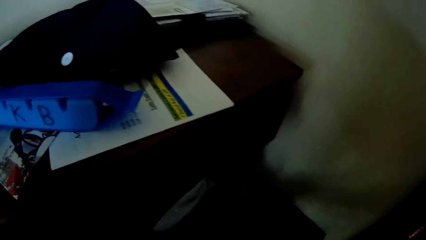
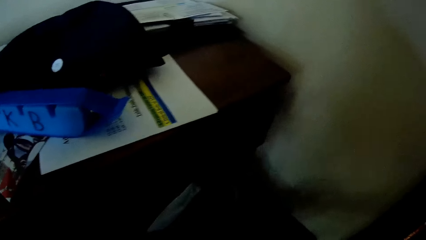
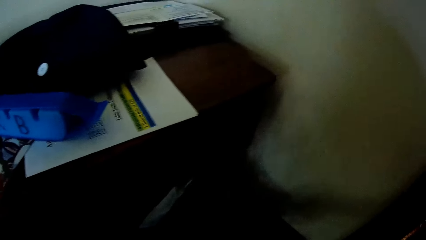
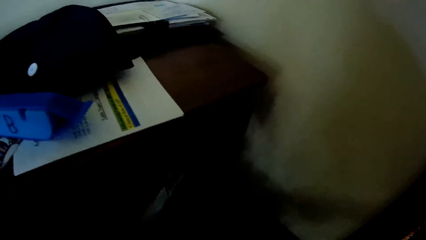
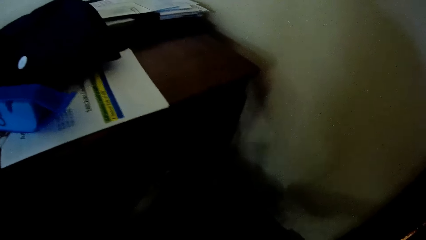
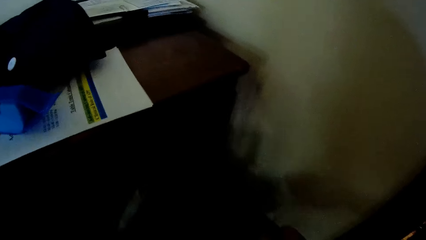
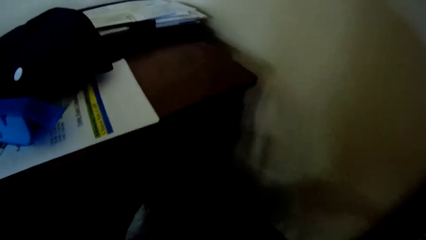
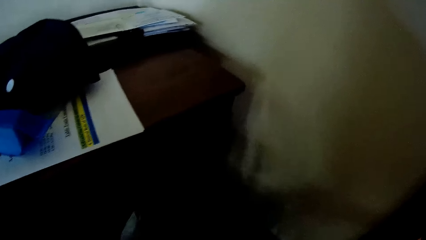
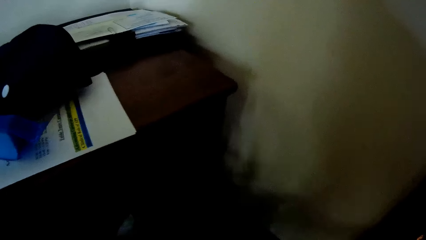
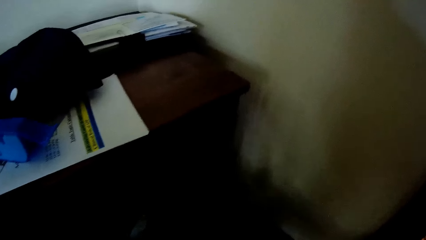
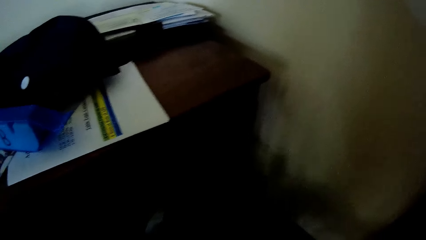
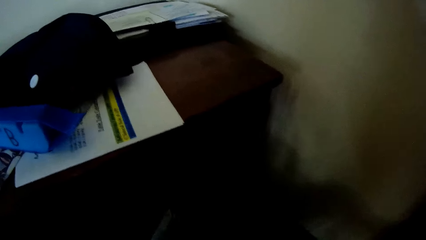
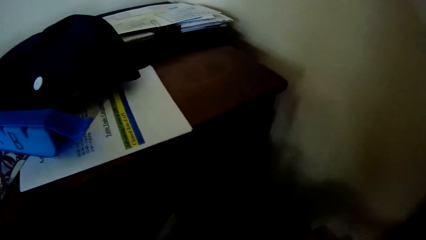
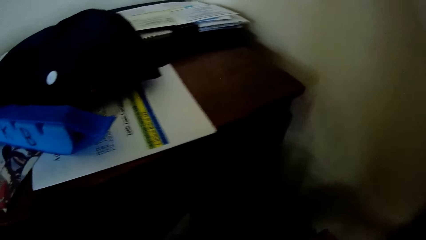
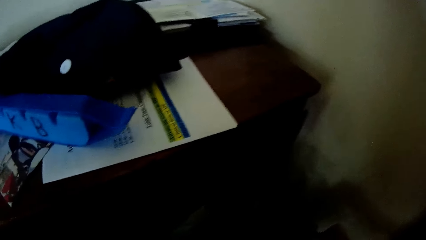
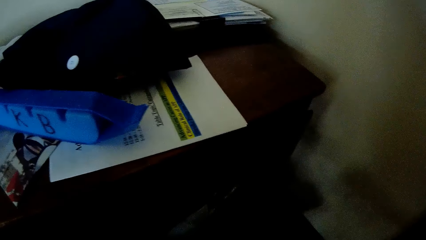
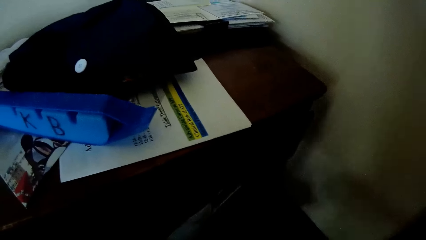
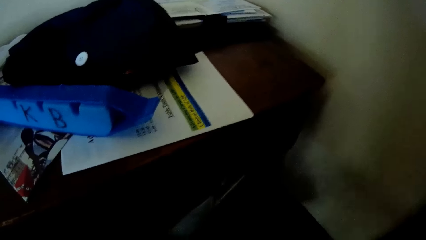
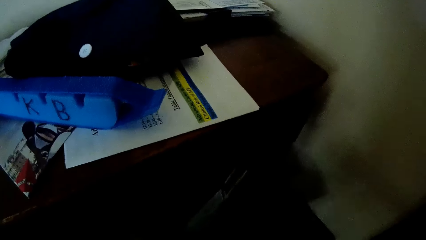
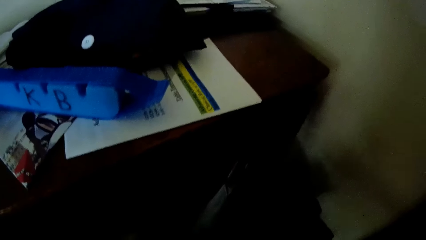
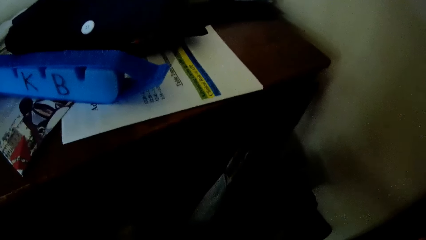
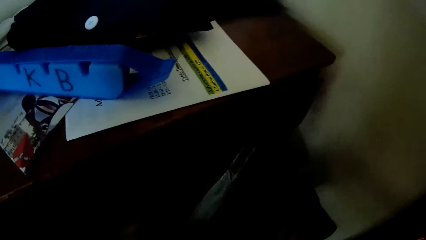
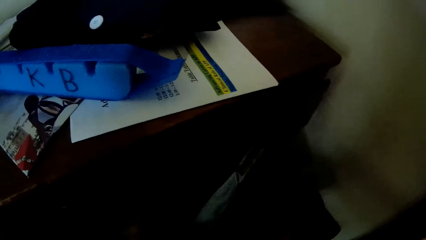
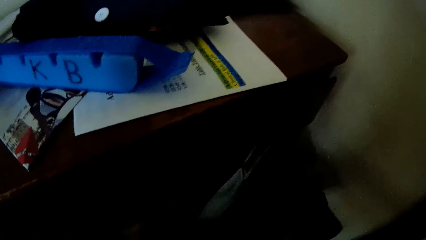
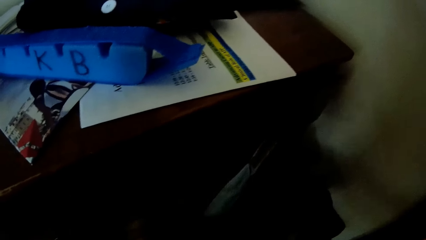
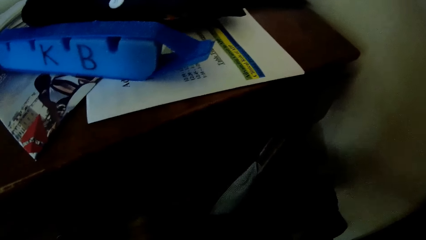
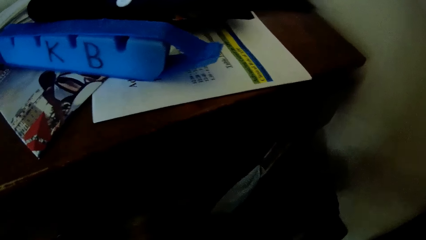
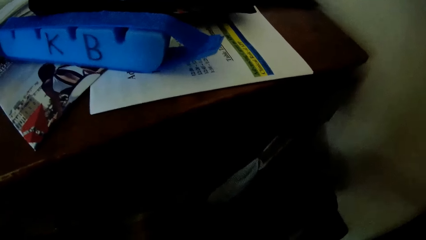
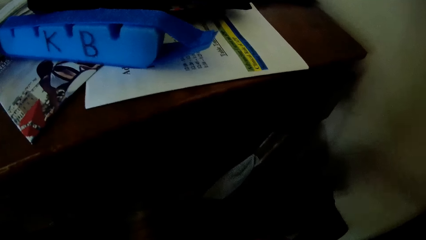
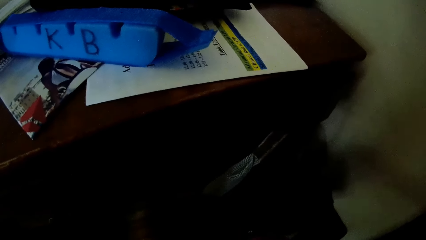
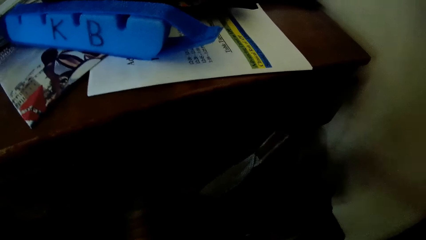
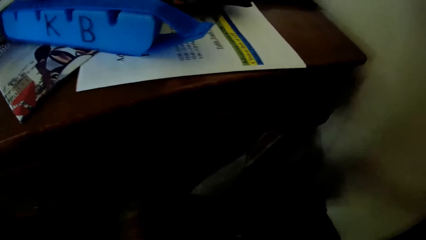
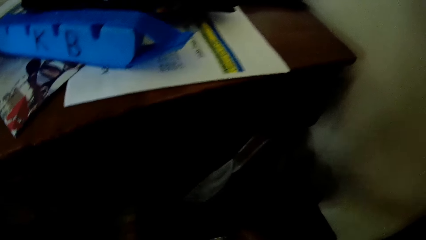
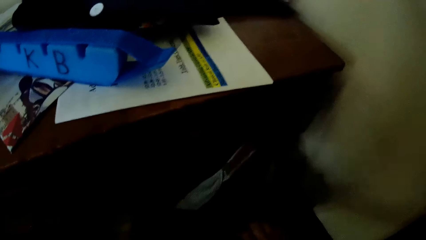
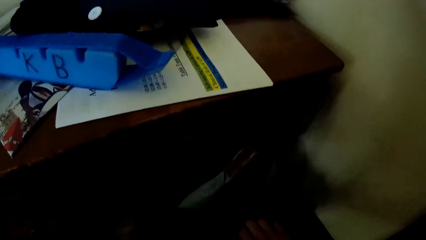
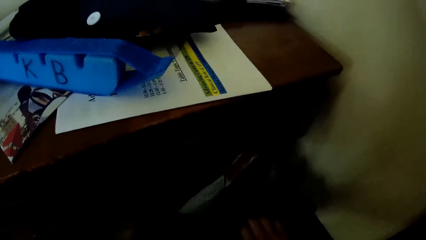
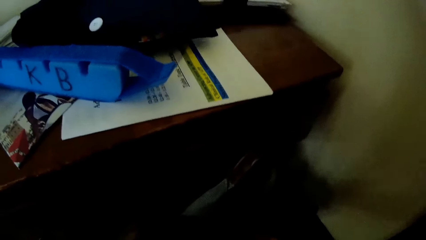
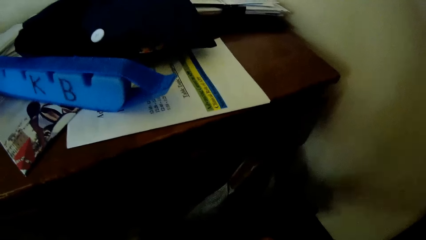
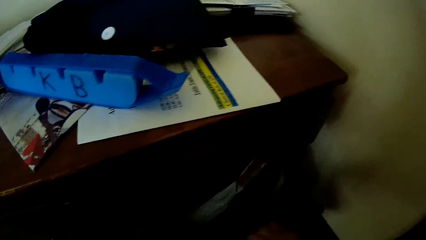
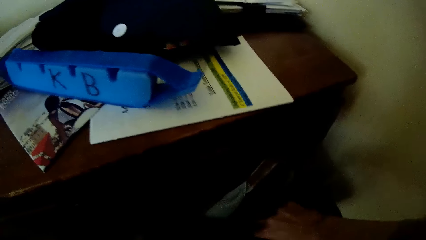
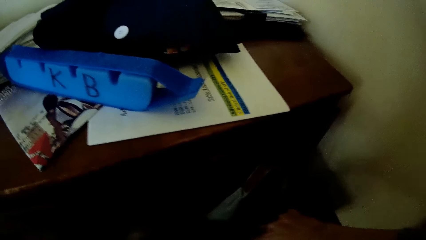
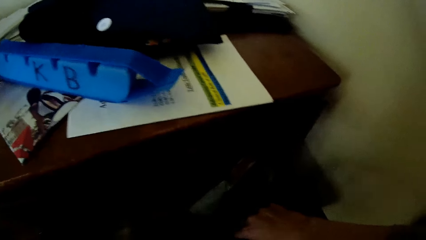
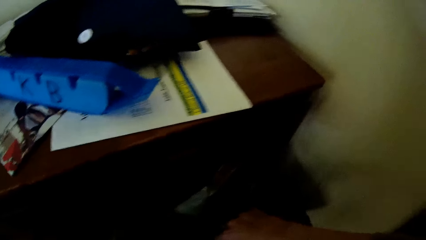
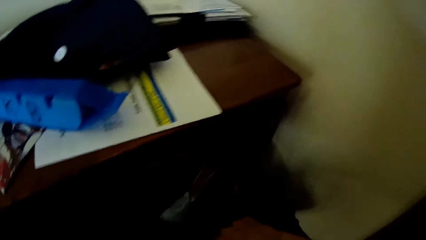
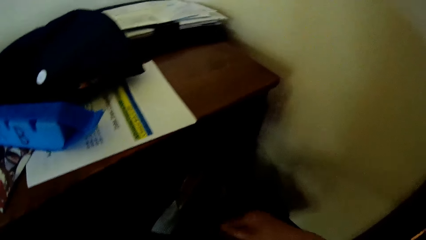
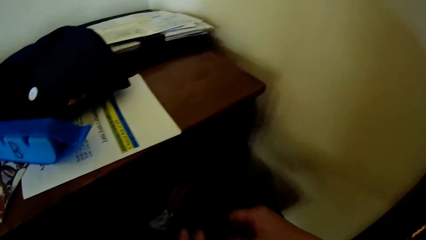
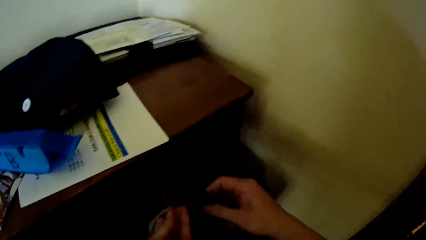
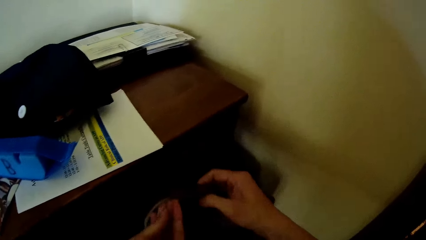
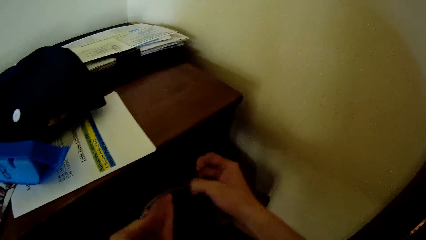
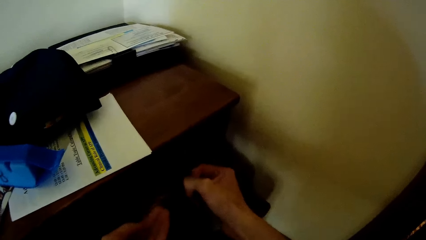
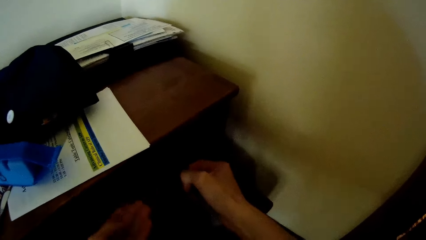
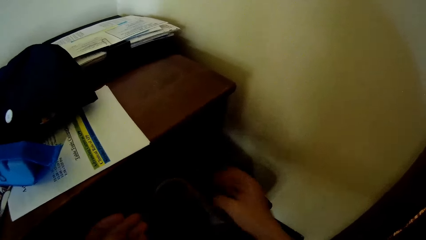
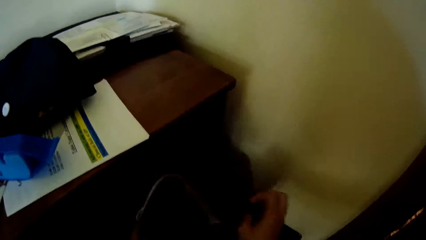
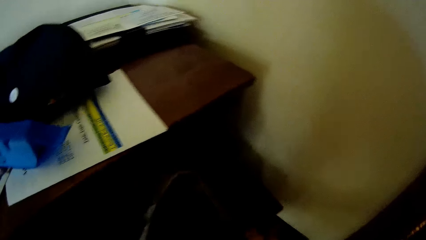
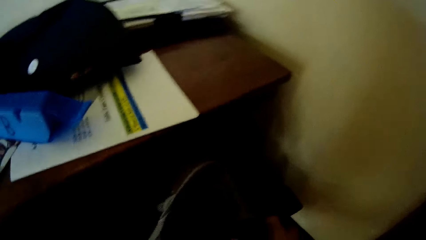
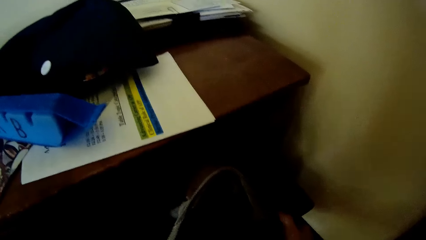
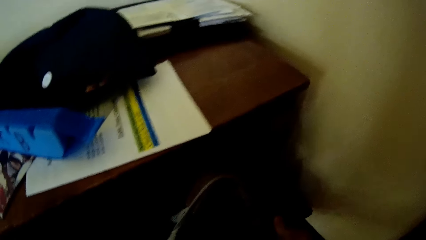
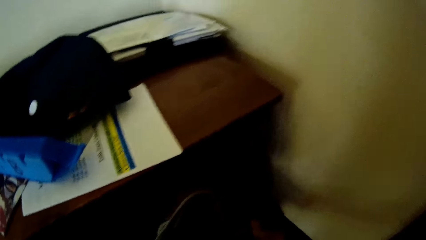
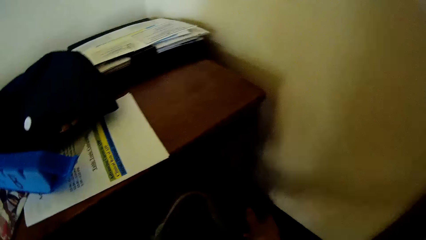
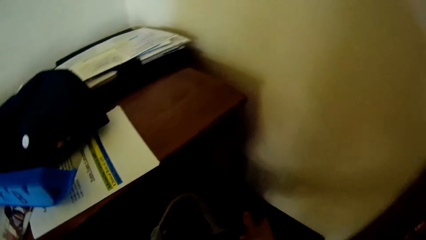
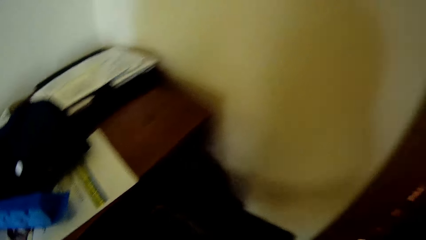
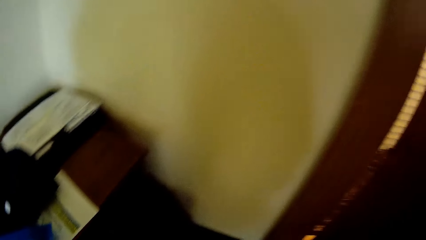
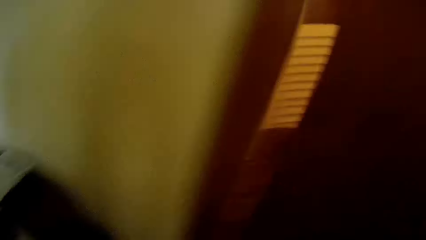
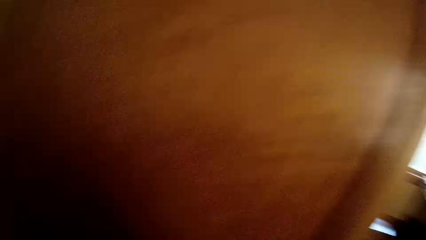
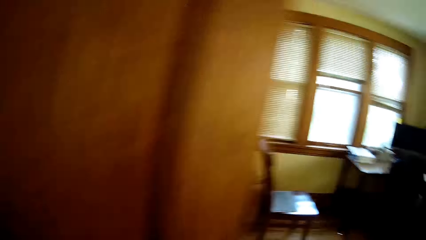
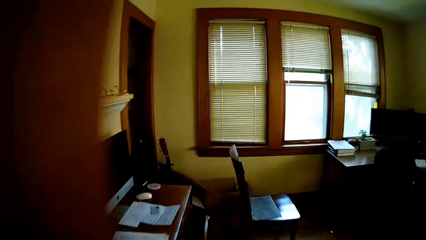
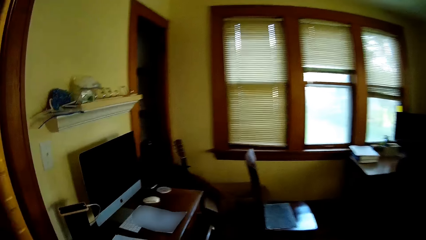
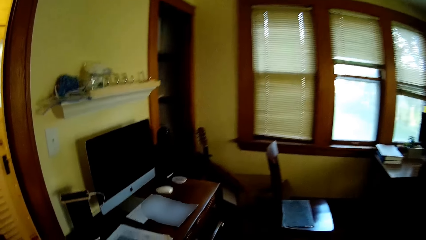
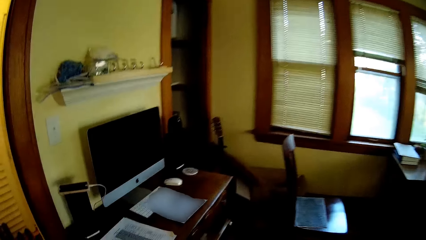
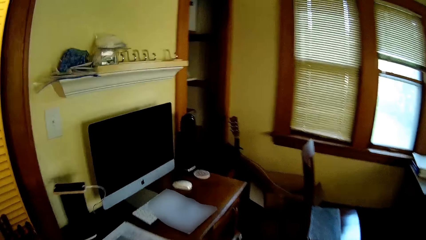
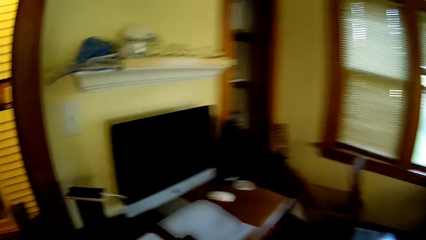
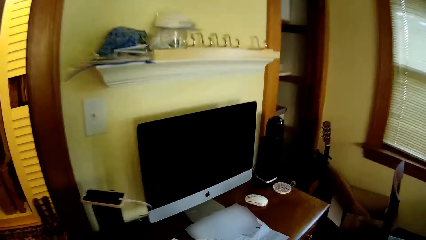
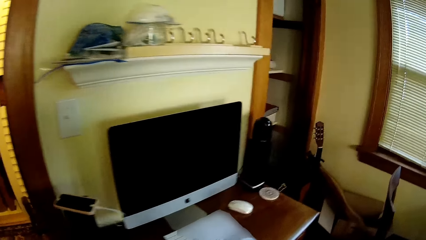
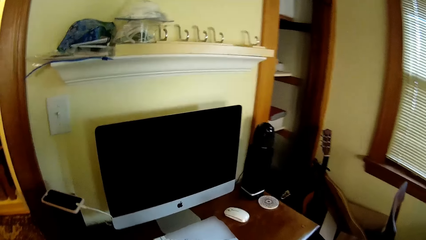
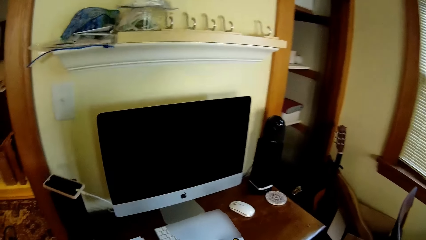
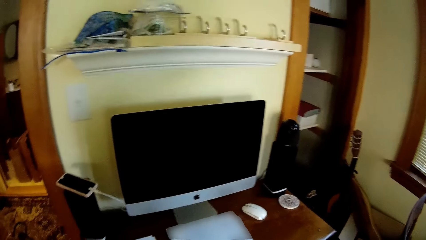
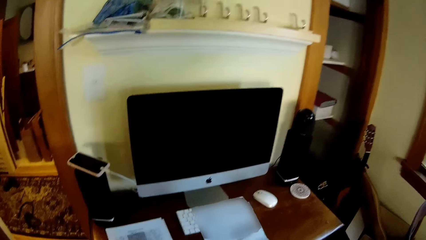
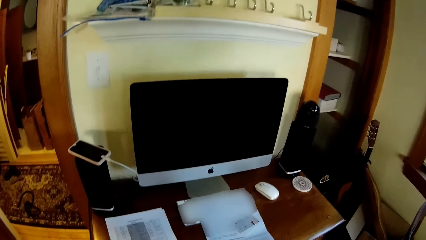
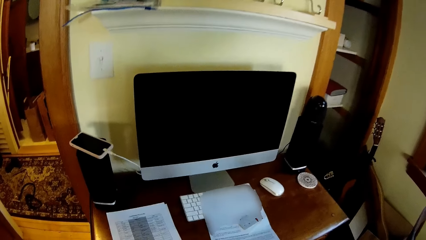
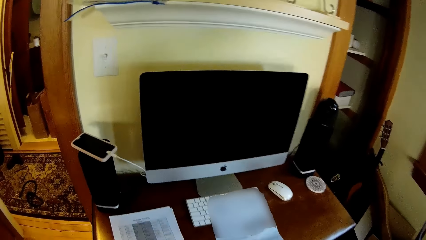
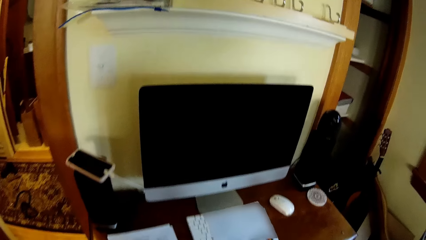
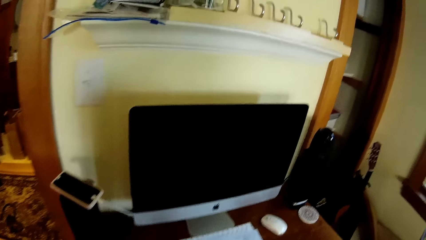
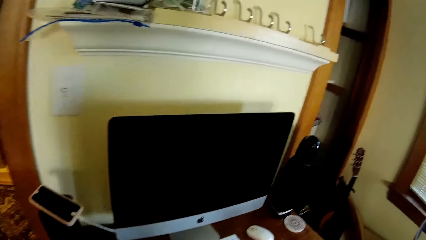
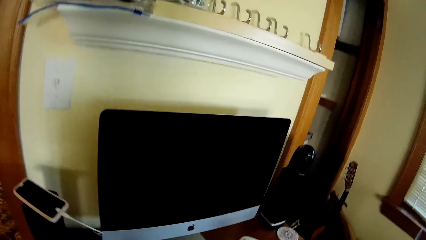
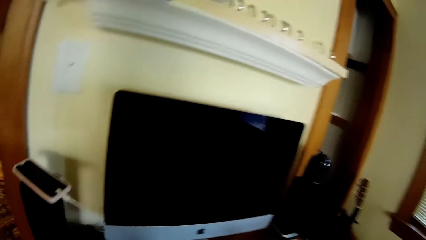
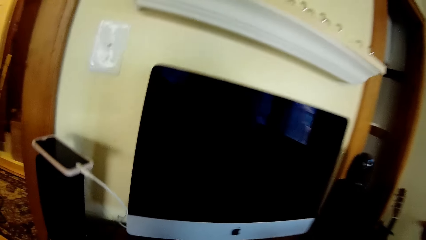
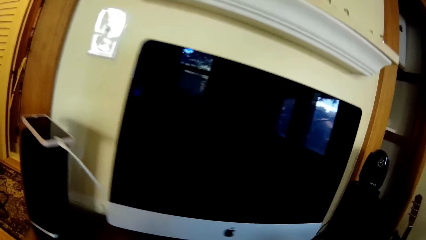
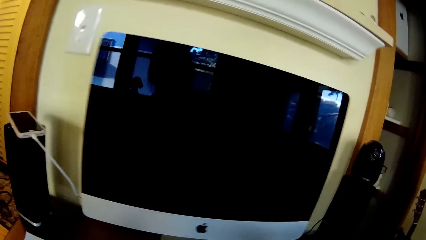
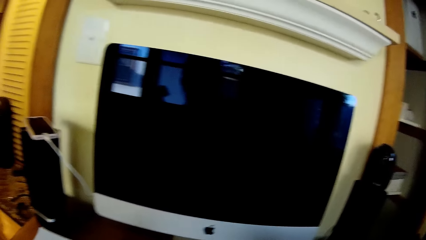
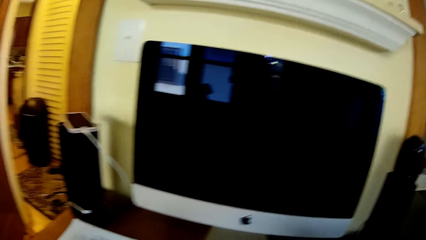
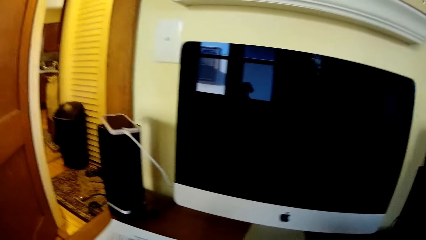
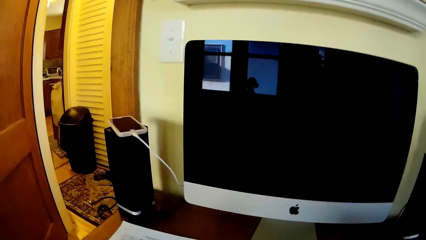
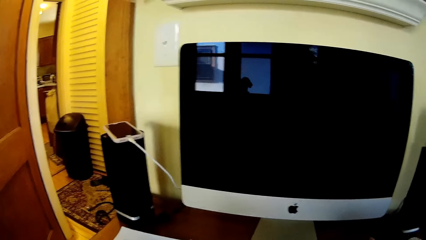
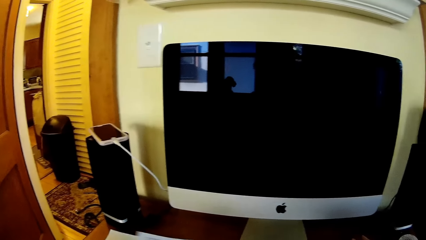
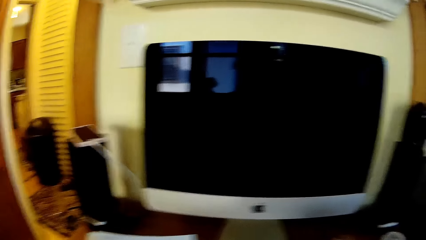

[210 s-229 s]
The camera wearer closes a bag in the study with both hands. They touch something. They walk.
